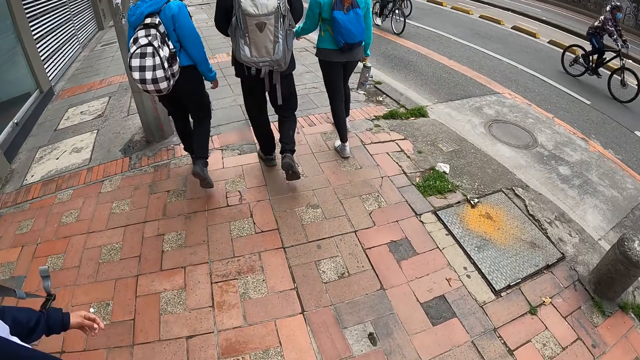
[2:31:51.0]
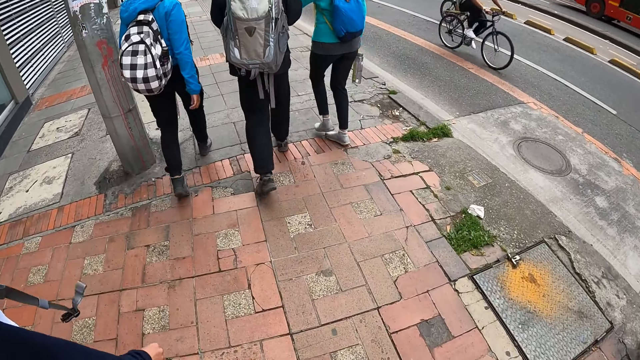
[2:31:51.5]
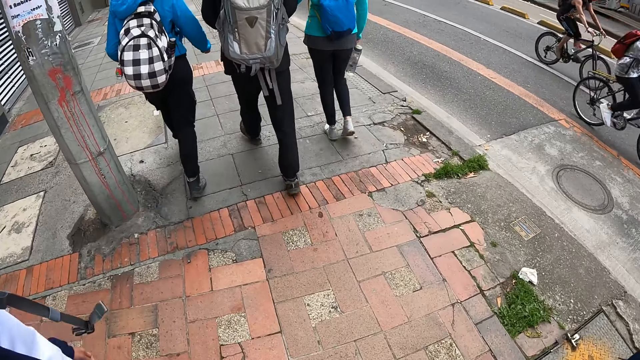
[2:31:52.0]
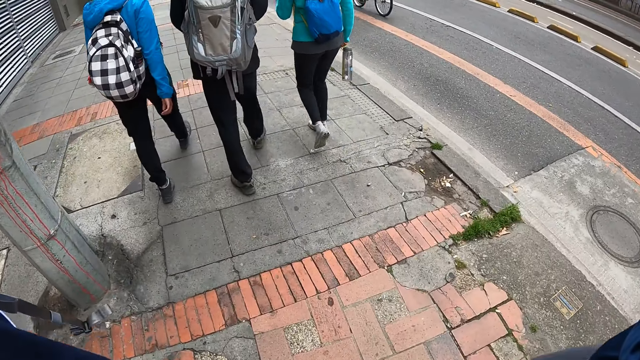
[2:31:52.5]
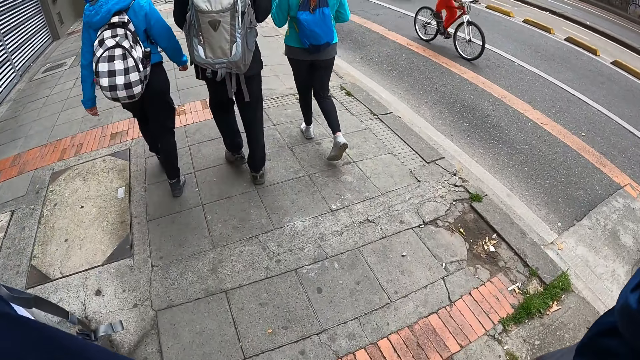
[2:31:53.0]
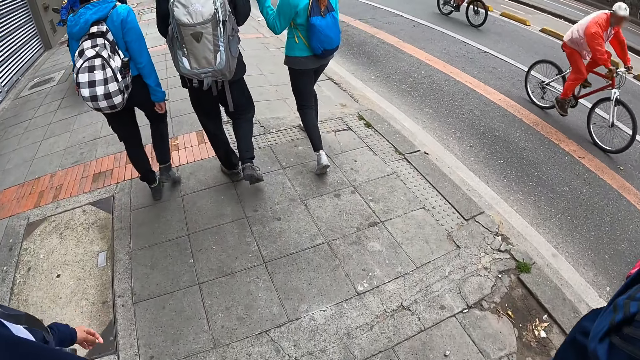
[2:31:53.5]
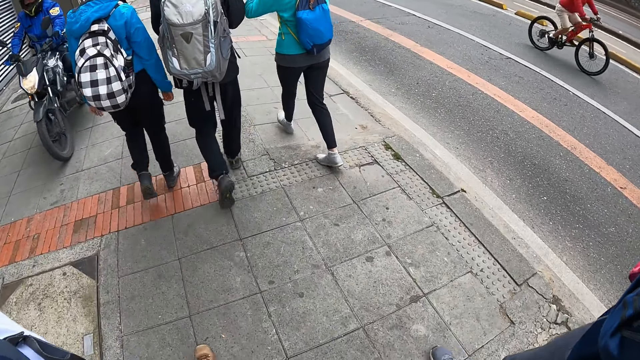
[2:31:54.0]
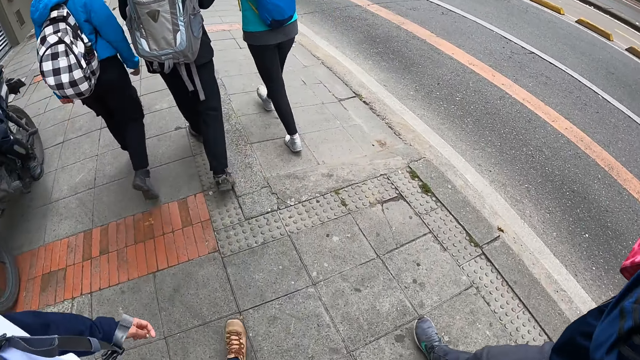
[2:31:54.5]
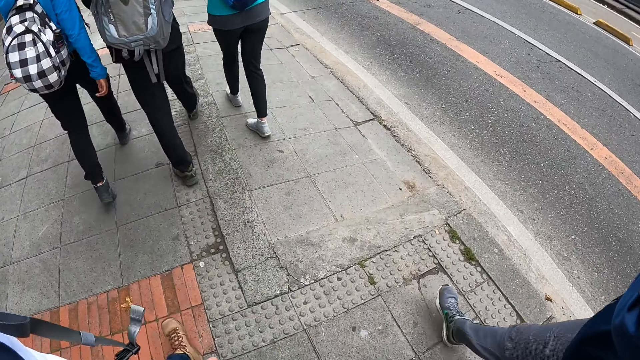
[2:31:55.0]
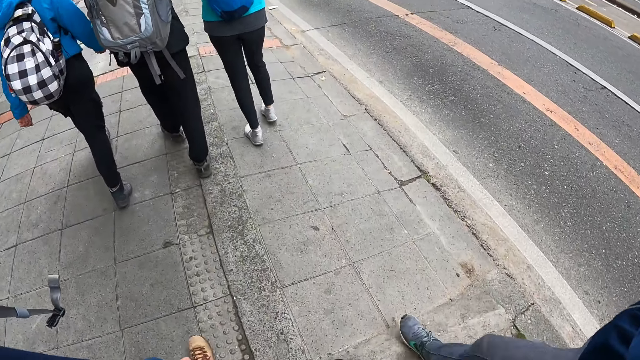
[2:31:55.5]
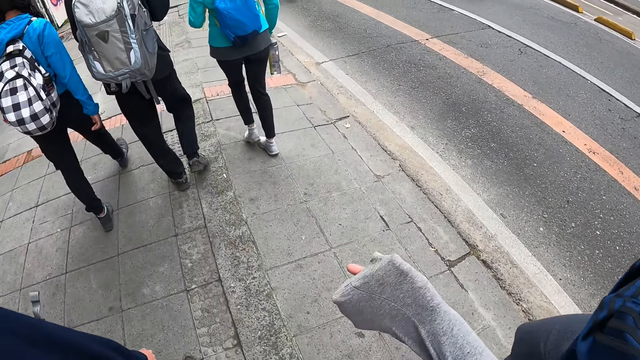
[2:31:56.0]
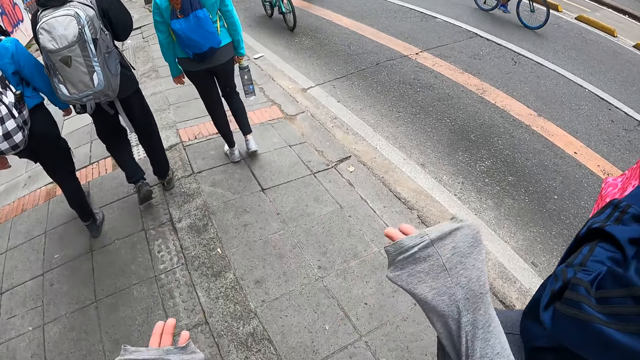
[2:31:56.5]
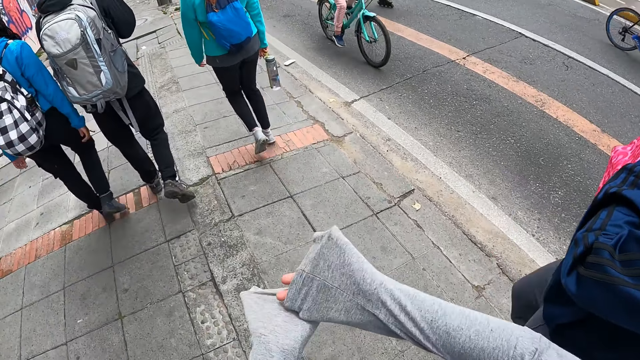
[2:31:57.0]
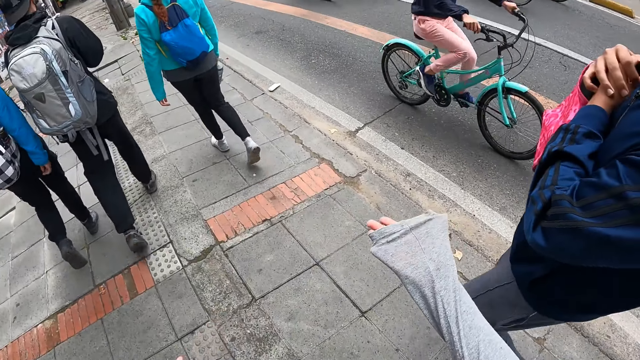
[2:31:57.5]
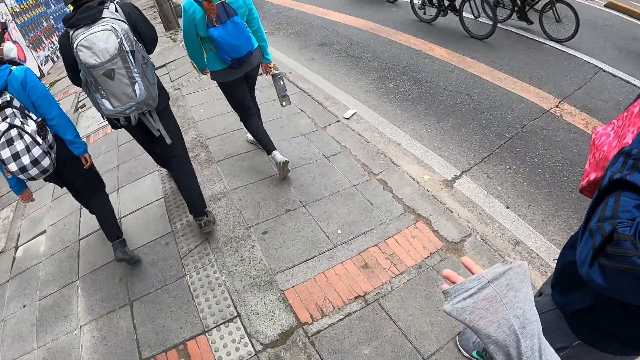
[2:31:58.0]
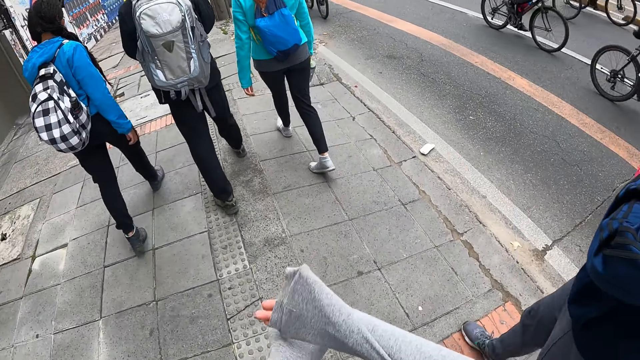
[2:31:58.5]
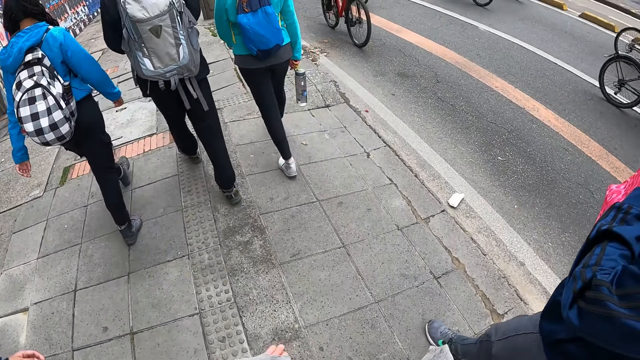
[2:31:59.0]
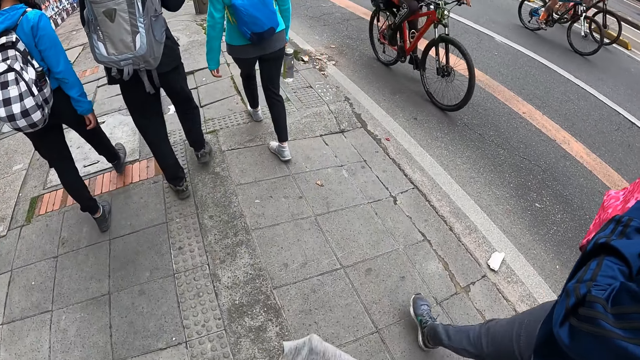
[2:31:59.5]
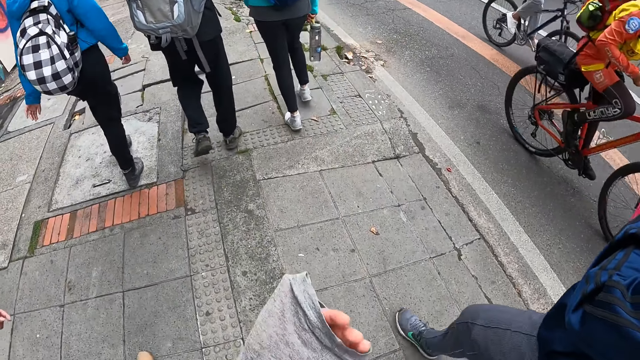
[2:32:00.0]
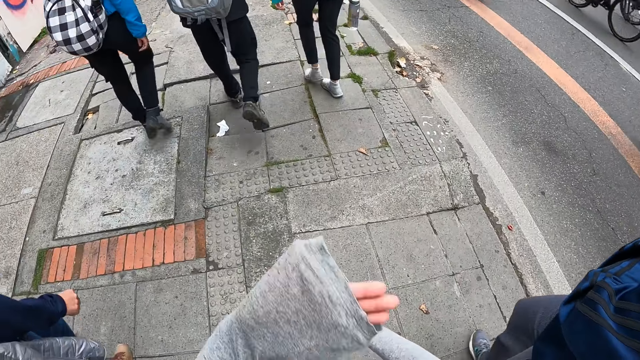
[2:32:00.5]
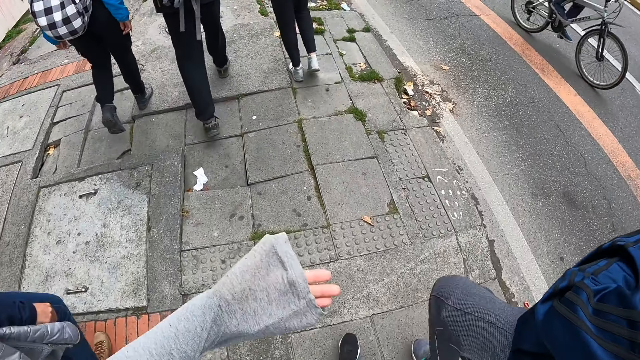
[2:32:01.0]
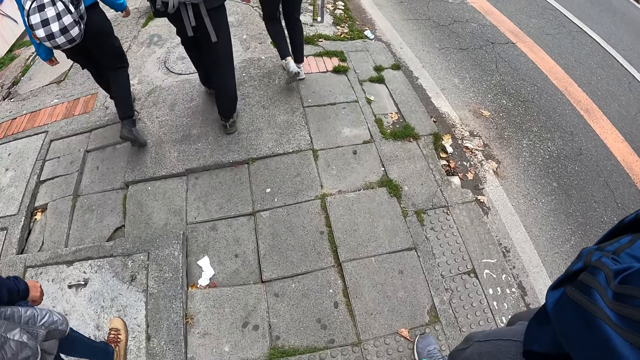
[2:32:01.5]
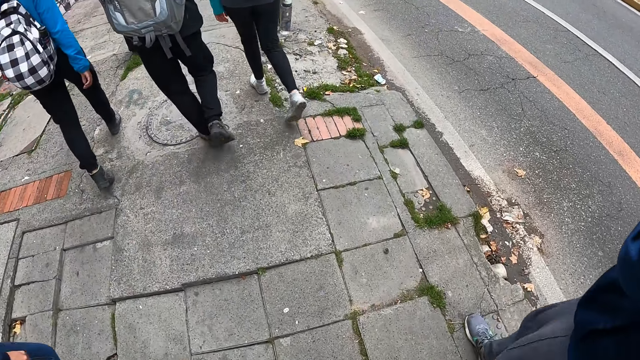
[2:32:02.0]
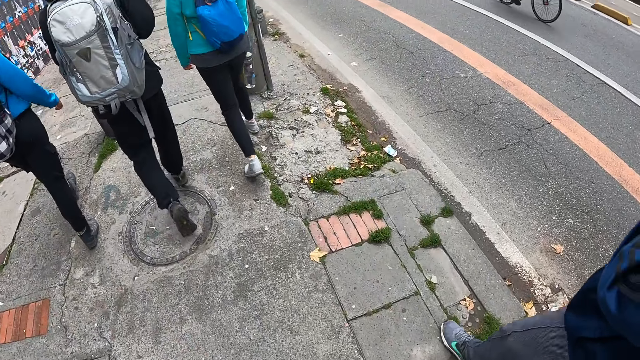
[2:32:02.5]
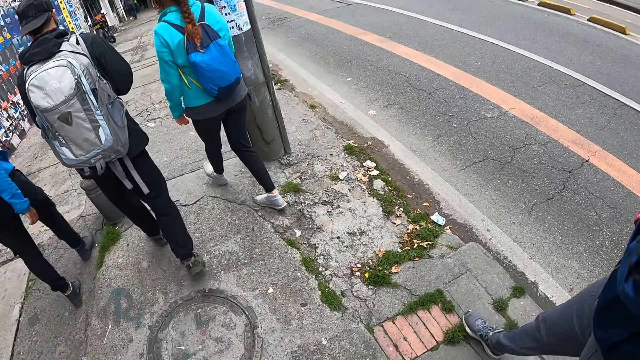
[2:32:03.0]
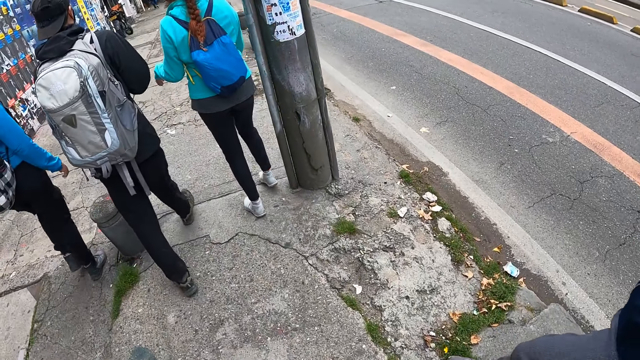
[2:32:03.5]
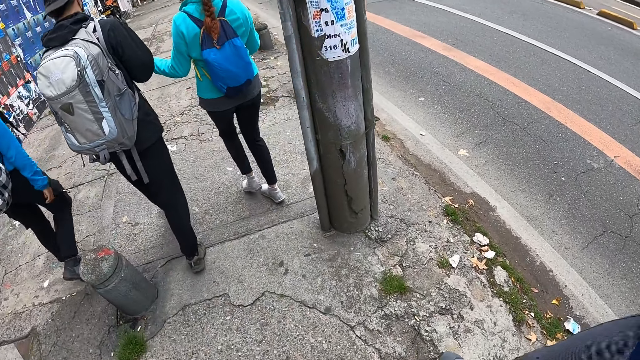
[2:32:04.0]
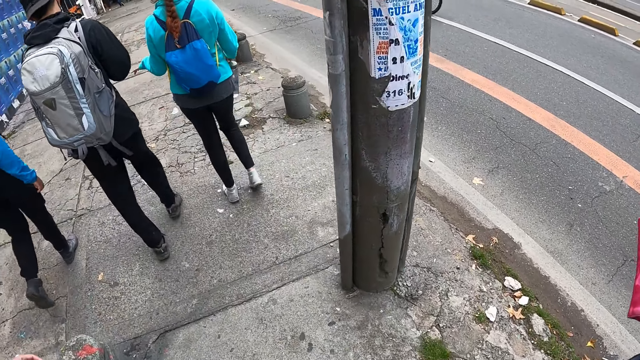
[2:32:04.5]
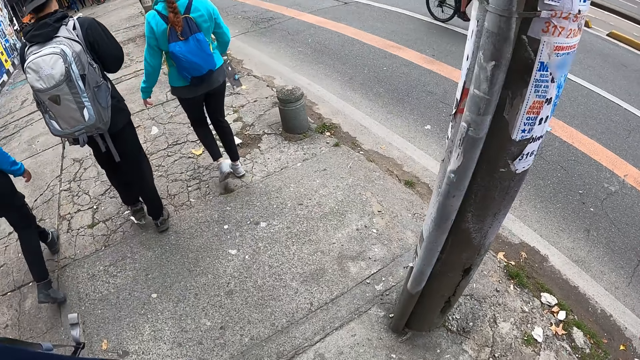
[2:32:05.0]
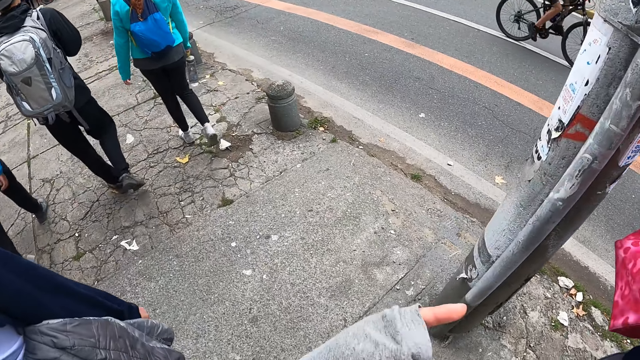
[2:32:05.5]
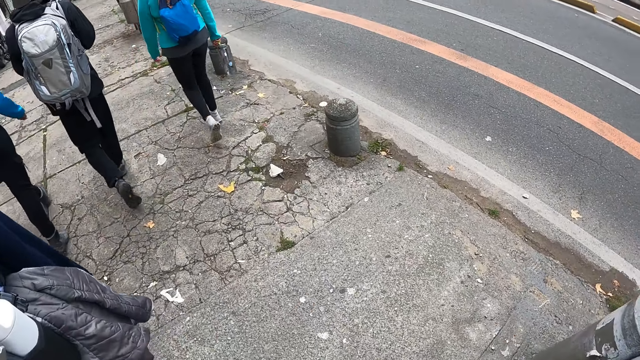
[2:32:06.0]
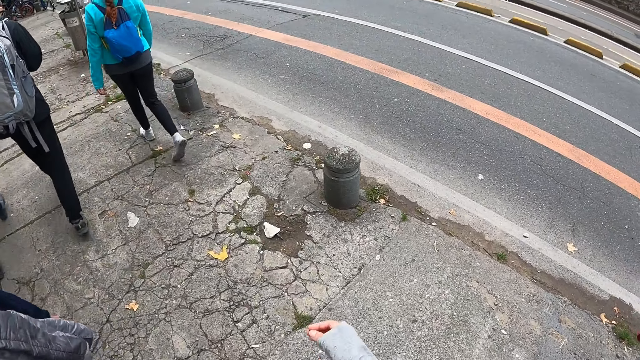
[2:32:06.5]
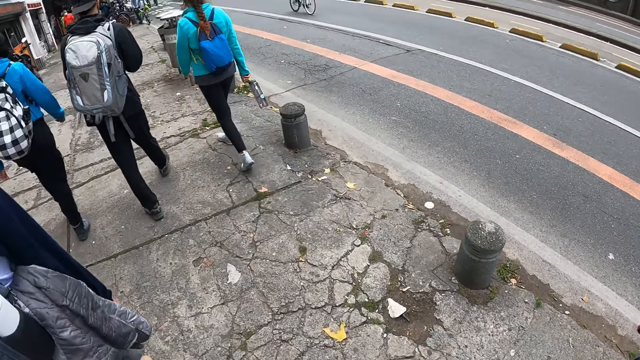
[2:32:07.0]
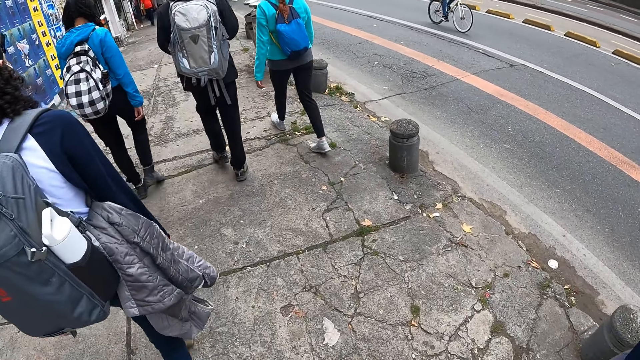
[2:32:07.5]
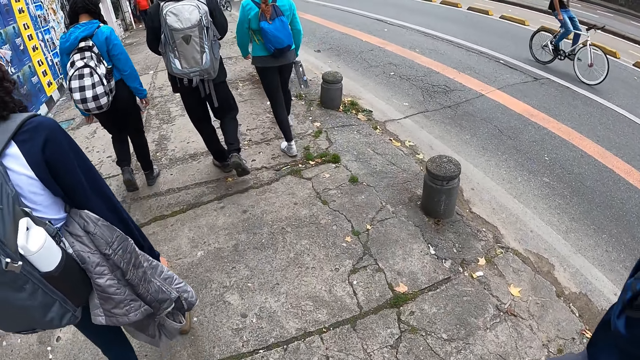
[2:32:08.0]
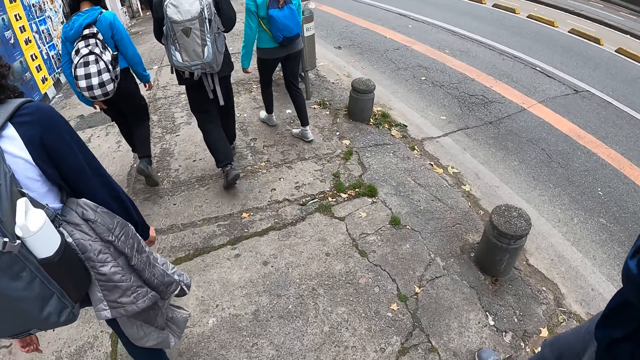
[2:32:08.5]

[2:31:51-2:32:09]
The camera wearer moves a hand. They walk.
